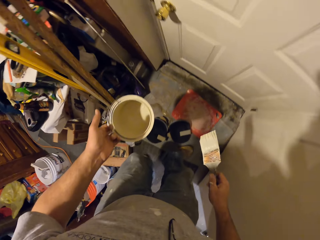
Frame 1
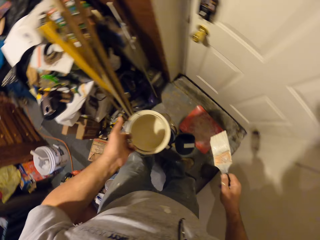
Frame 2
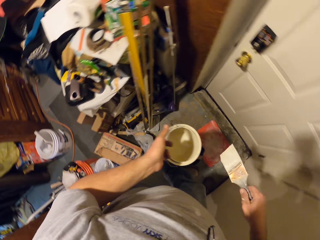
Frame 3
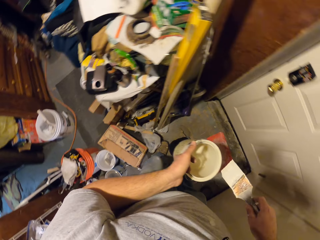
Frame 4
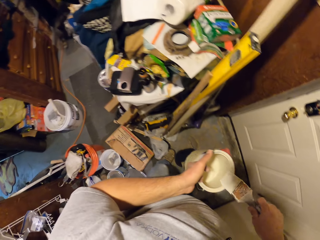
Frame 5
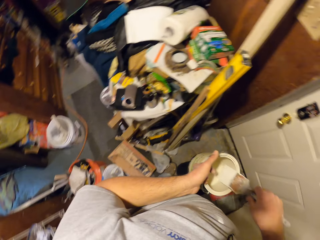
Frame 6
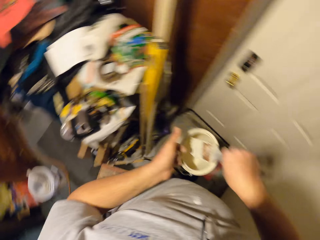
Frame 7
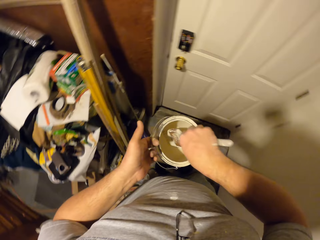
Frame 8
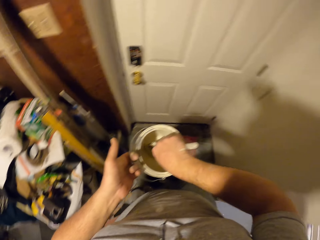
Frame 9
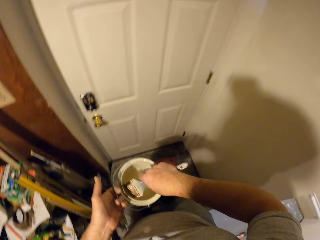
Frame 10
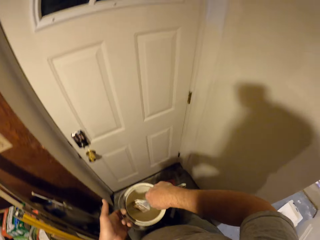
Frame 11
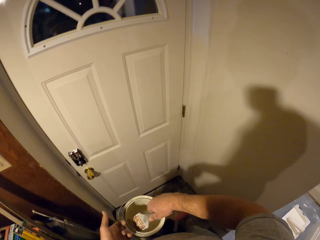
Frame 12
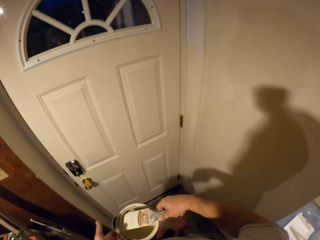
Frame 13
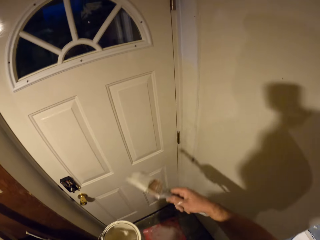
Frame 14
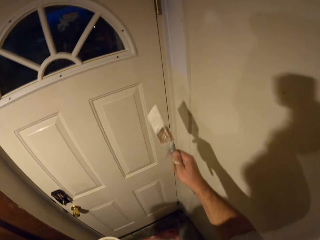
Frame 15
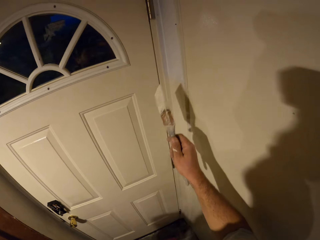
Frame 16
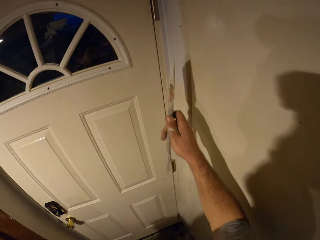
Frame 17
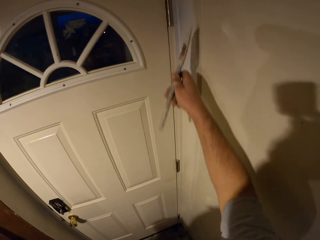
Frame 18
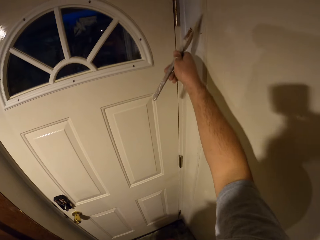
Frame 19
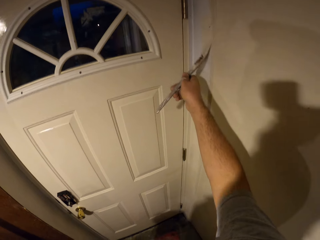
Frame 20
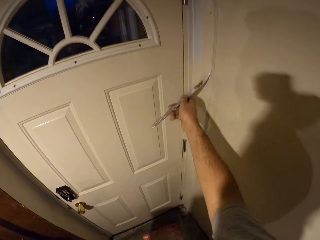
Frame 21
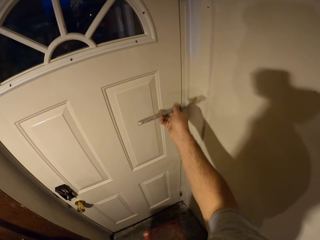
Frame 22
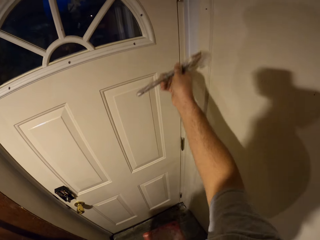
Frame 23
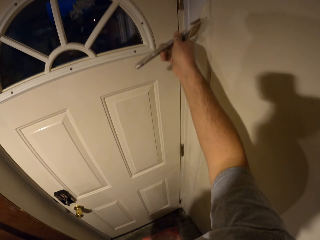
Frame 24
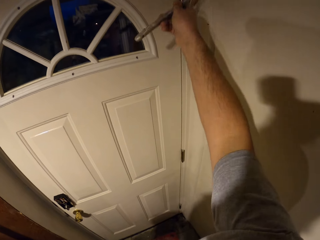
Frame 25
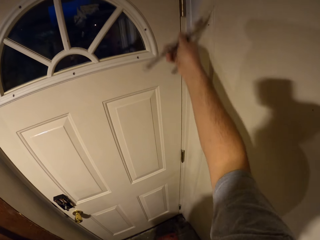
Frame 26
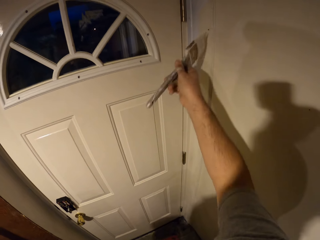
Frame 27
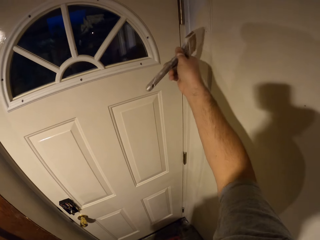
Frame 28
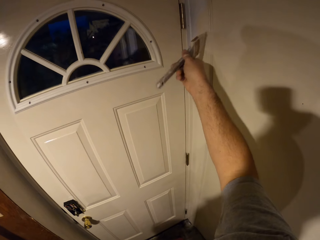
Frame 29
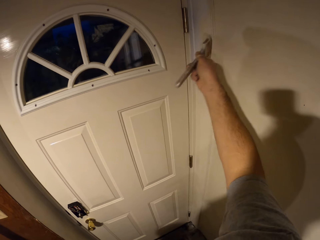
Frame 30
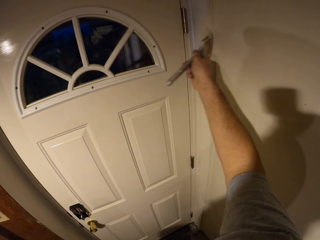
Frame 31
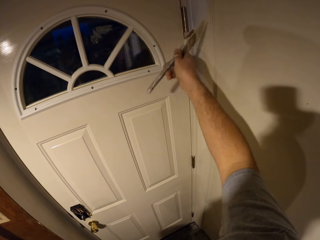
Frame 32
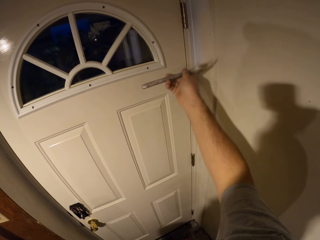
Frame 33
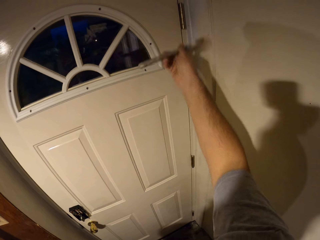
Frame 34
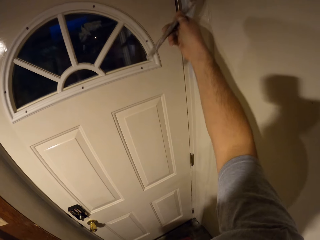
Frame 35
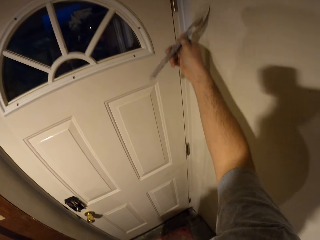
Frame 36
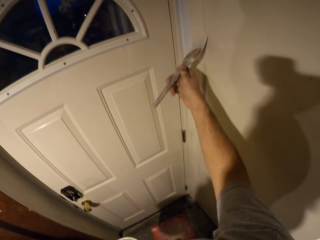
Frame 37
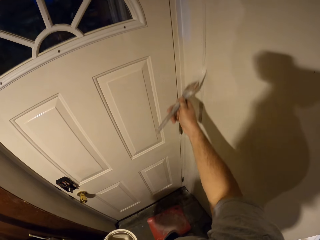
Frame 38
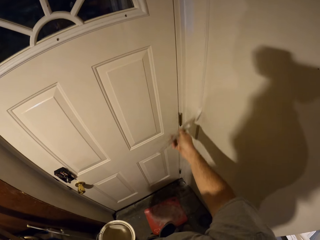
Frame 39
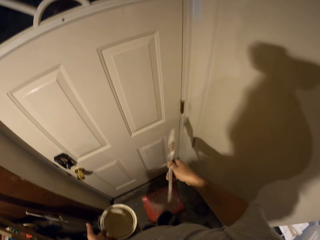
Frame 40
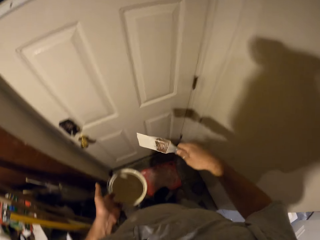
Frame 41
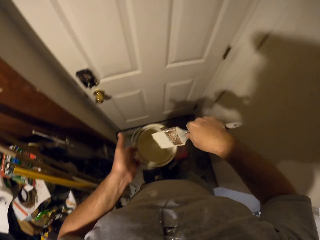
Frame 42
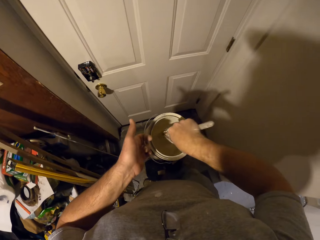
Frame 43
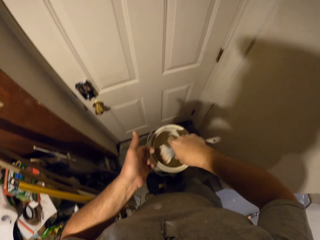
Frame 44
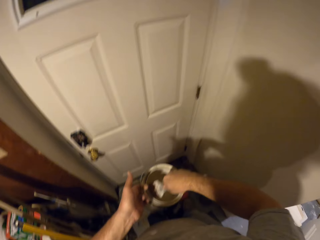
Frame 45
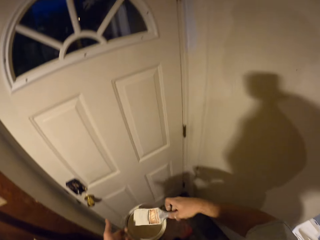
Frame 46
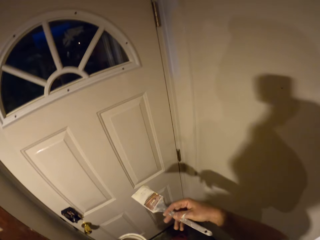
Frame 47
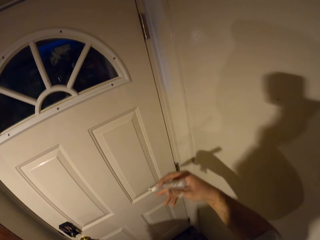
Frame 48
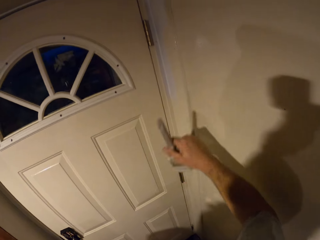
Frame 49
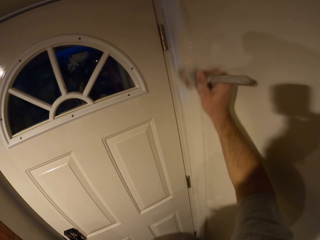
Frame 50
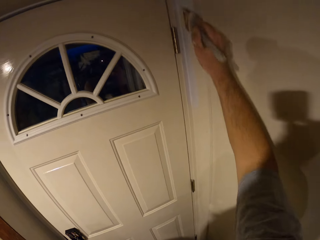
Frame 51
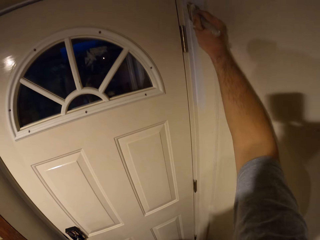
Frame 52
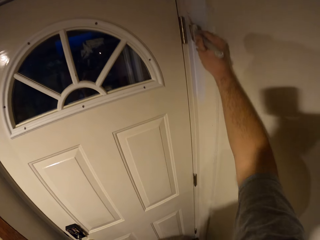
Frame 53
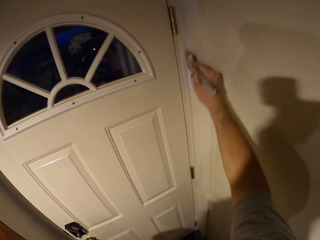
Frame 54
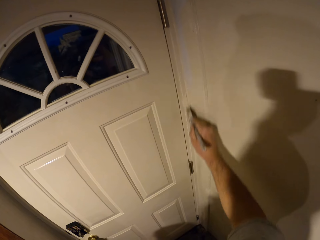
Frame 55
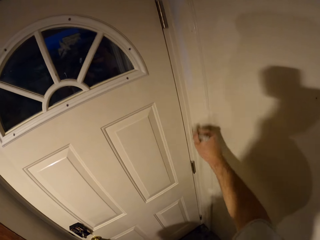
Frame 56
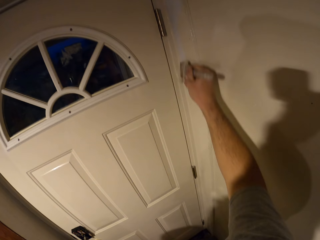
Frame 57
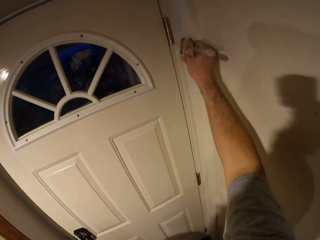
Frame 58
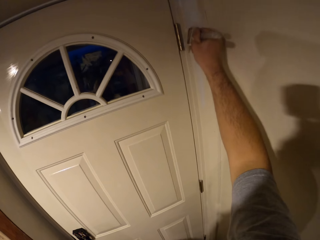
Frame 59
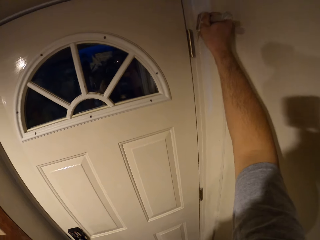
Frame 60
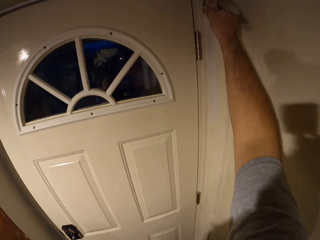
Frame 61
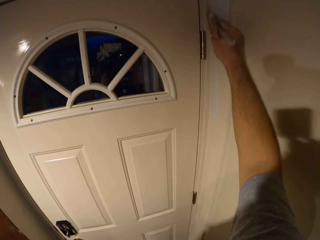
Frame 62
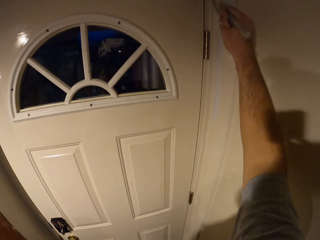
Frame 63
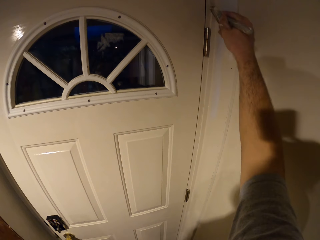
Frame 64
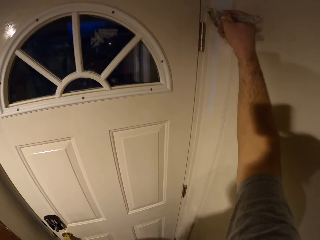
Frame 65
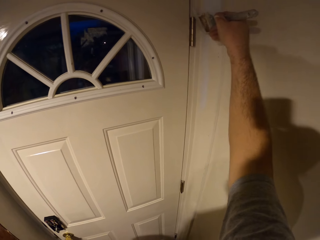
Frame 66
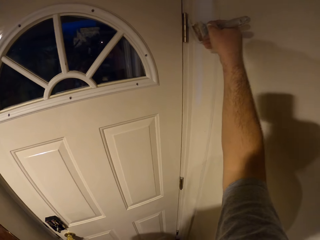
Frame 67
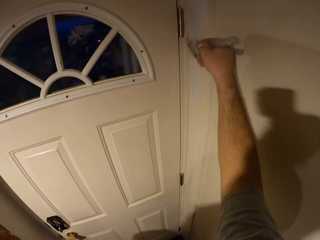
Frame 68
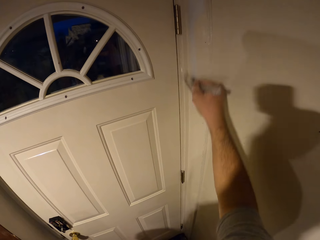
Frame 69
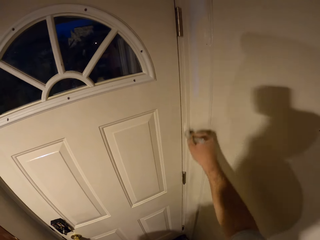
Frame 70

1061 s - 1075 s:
The camera wearer dips the paint brush into the paint container. They remove the brush from the paint. They paint the door frame with the paint brush. They dip the paint brush into the paint container. They remove the brush from the paint. They paint the door frame with the paint brush.

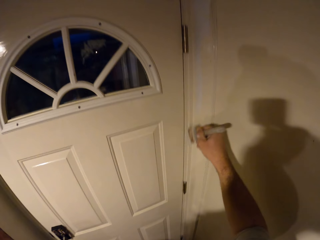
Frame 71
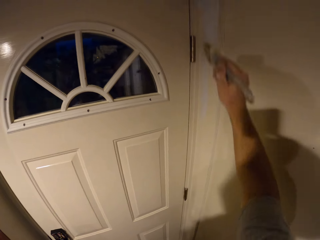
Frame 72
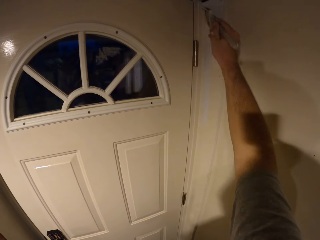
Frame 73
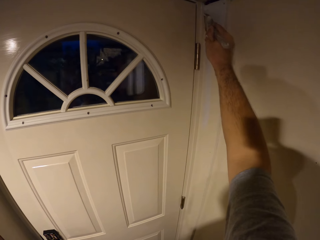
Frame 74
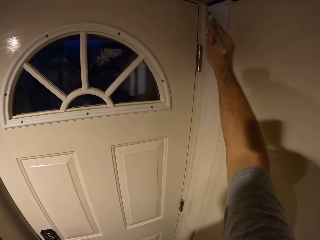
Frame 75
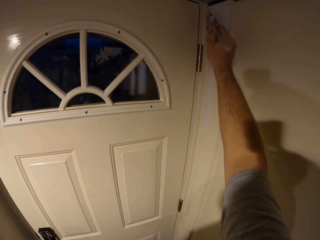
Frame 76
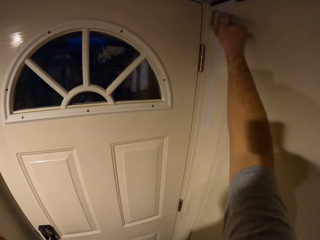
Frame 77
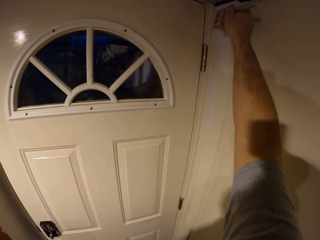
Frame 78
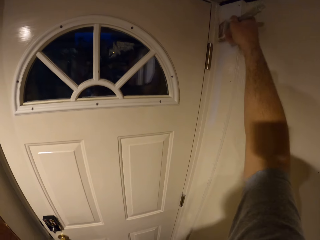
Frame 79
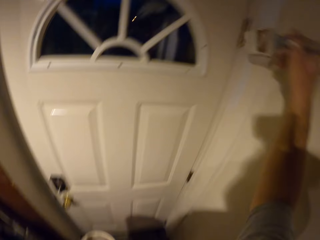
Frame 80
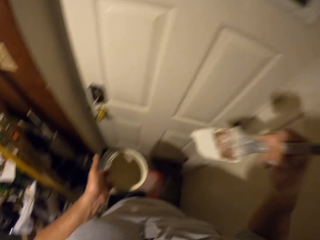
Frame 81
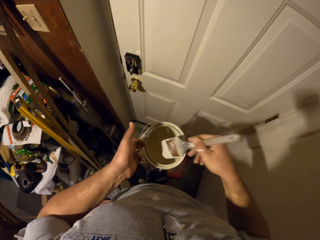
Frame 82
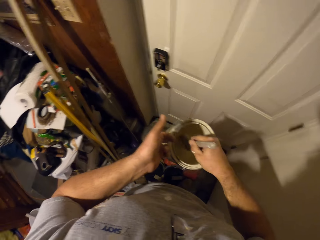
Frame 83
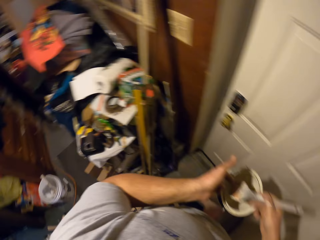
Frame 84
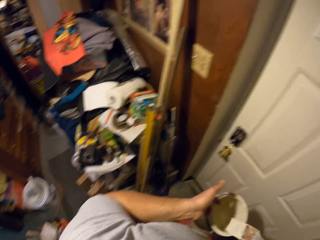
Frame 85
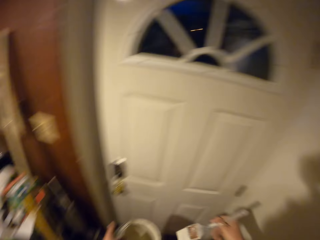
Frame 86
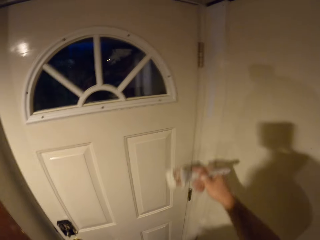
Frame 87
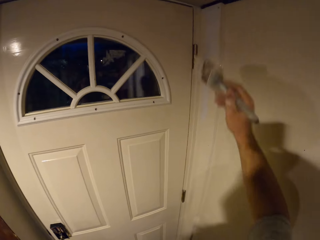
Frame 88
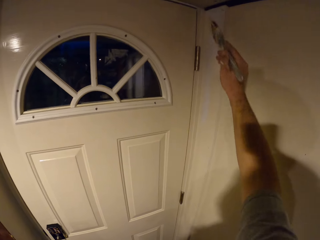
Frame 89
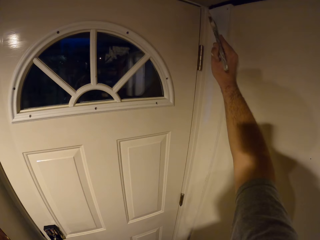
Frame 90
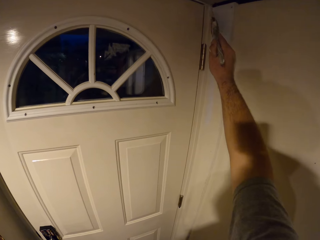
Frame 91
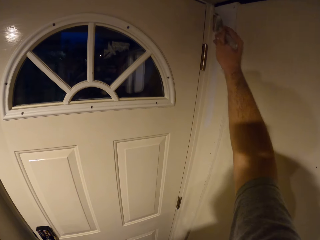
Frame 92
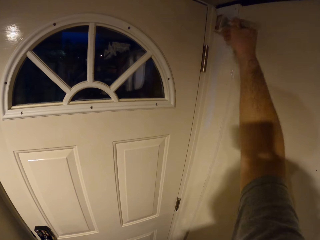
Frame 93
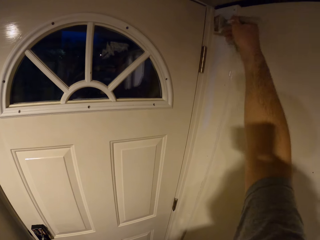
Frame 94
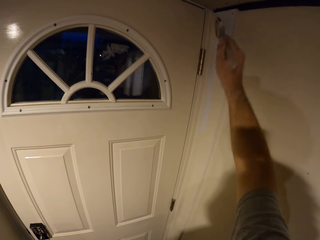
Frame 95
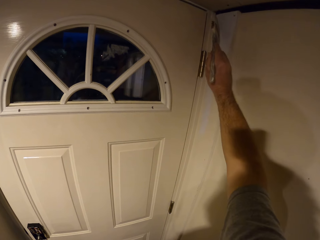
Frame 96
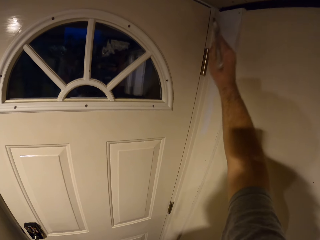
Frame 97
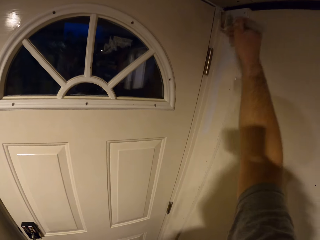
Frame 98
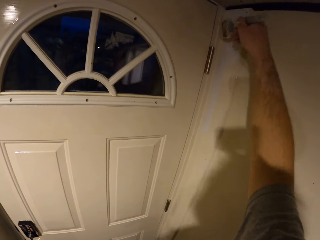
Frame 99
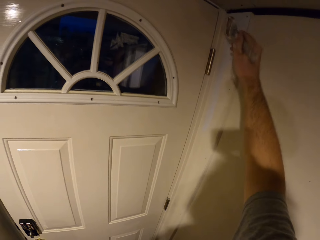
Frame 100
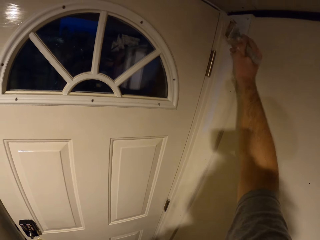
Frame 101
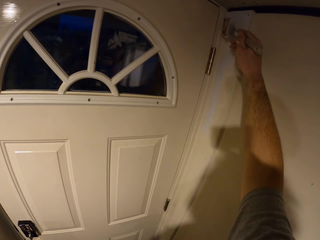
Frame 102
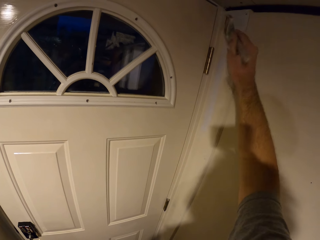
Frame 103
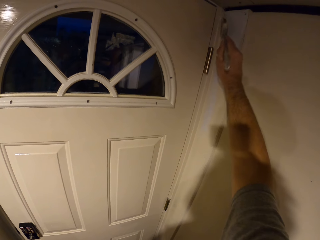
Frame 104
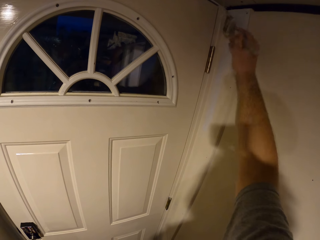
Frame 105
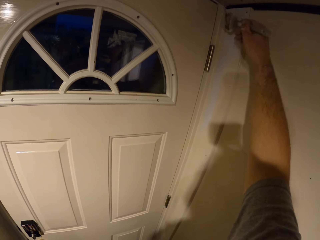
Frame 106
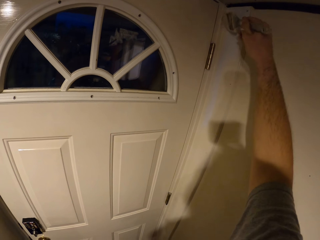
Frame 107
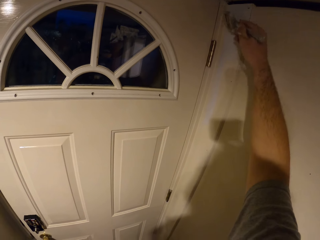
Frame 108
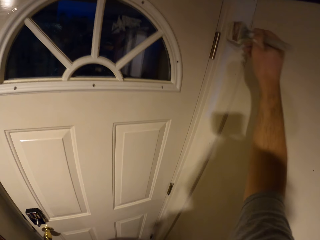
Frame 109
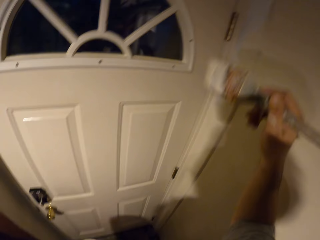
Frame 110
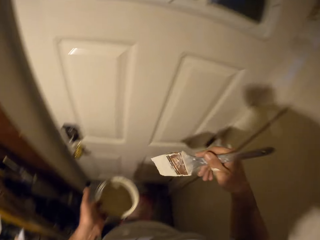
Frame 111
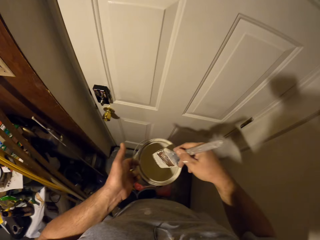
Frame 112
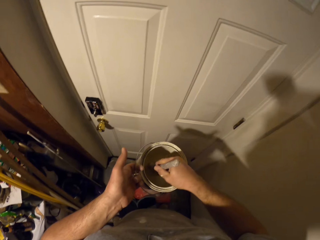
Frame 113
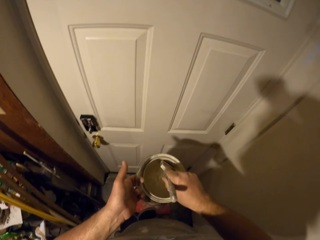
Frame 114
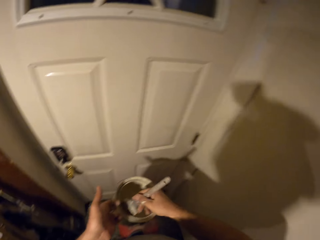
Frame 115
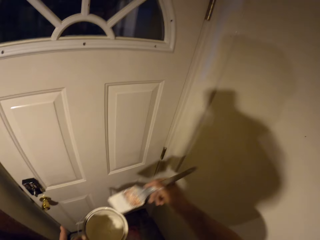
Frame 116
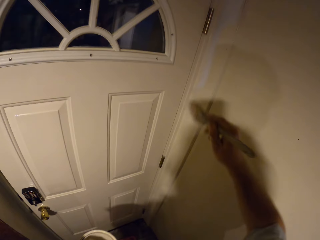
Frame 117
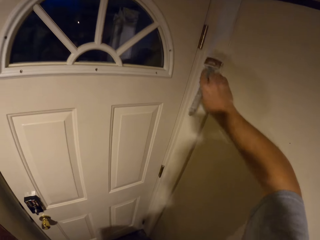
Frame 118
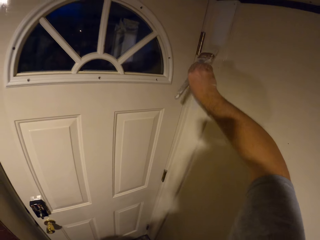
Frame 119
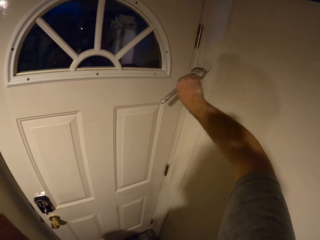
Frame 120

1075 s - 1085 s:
The camera wearer dips the paint brush into the paint container. They remove the brush from the paint. They paint the door frame with the paint brush. They dip the paint brush into the paint container. They remove the brush from the paint.
